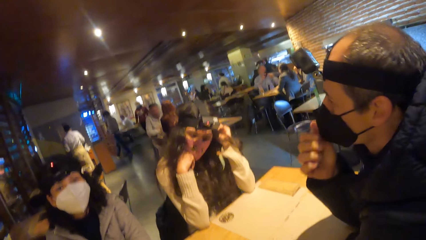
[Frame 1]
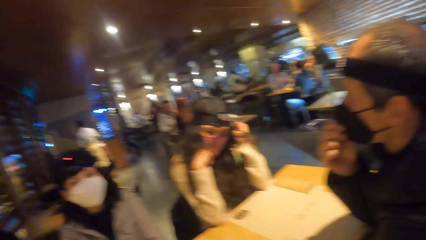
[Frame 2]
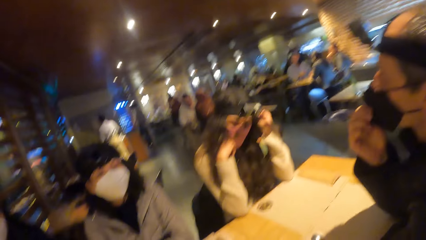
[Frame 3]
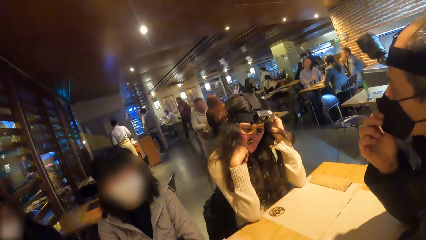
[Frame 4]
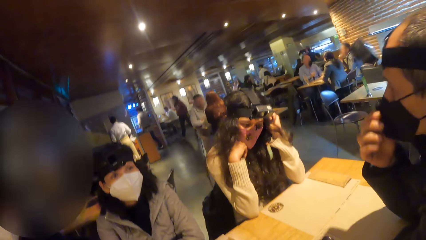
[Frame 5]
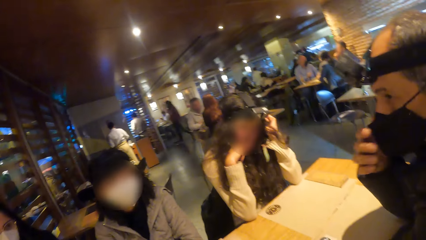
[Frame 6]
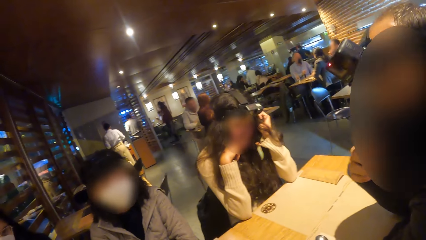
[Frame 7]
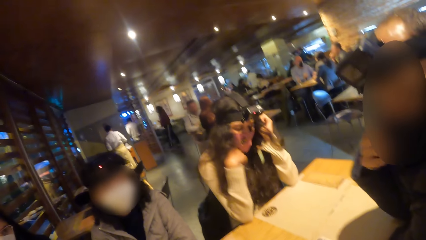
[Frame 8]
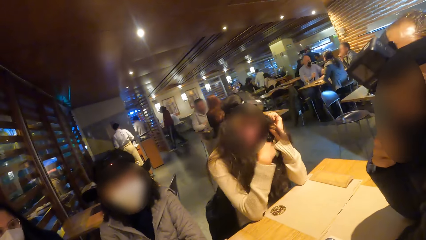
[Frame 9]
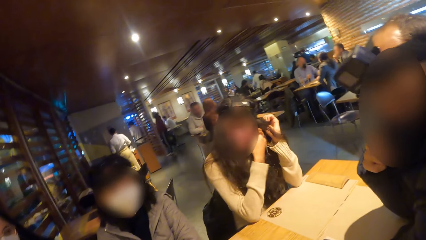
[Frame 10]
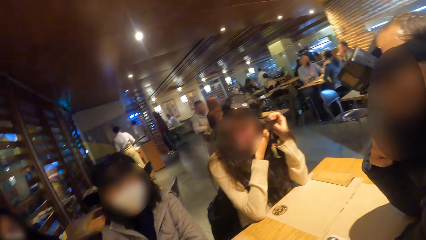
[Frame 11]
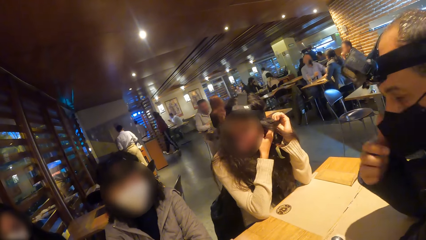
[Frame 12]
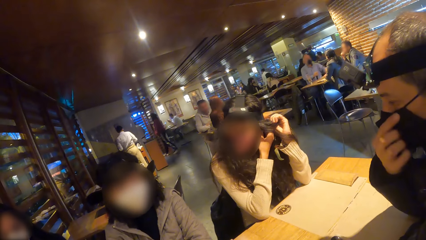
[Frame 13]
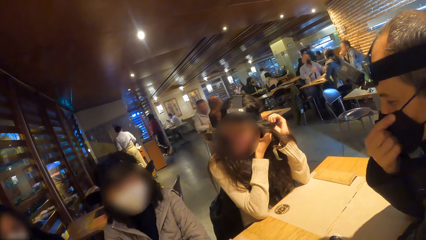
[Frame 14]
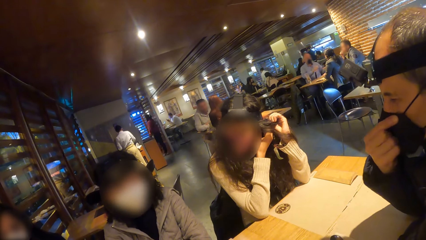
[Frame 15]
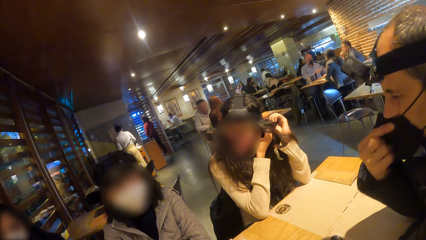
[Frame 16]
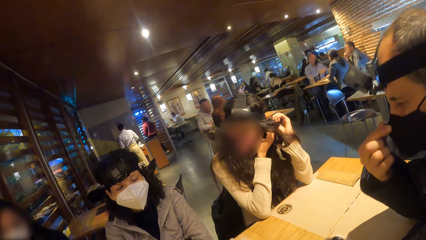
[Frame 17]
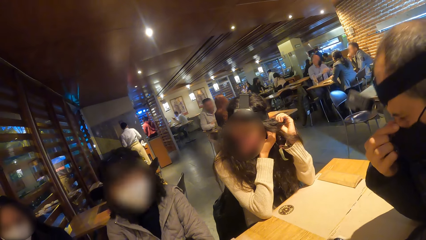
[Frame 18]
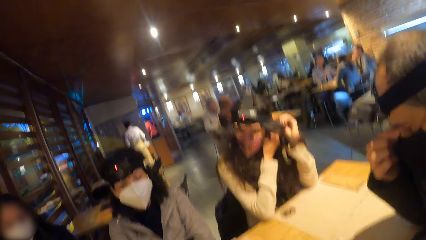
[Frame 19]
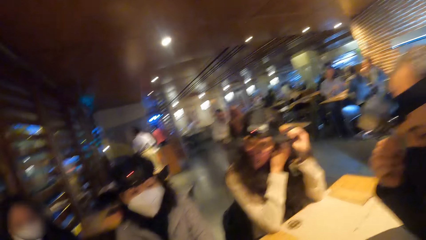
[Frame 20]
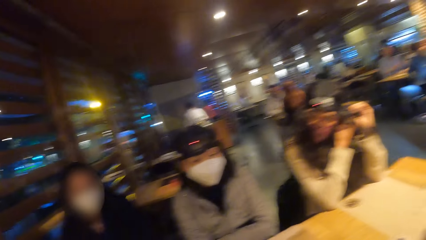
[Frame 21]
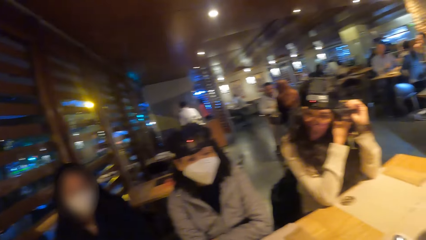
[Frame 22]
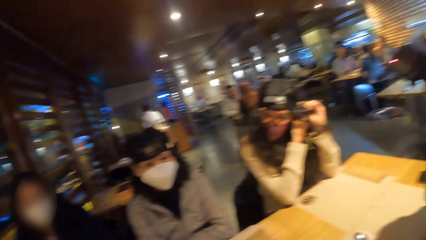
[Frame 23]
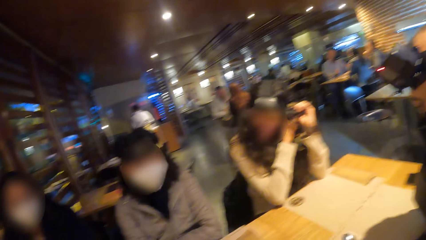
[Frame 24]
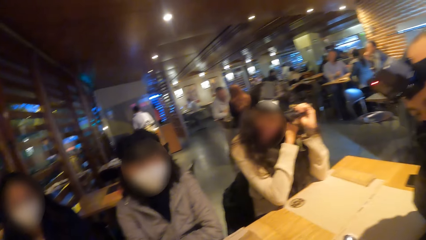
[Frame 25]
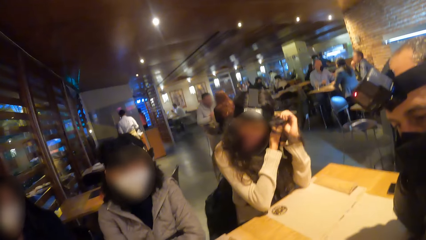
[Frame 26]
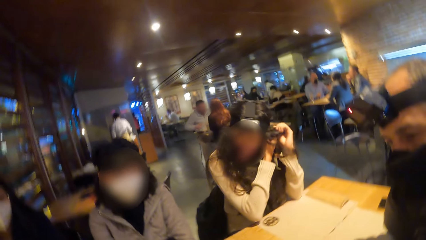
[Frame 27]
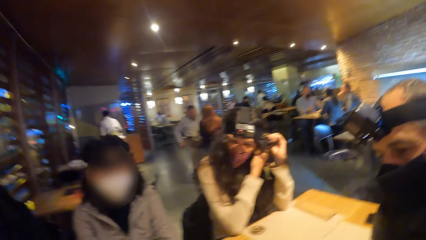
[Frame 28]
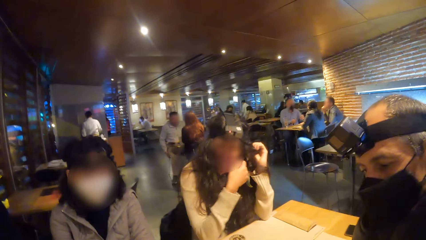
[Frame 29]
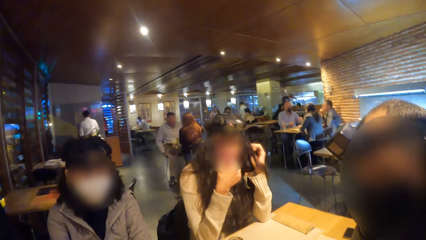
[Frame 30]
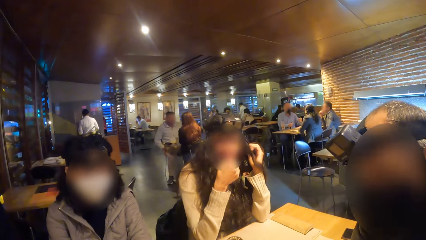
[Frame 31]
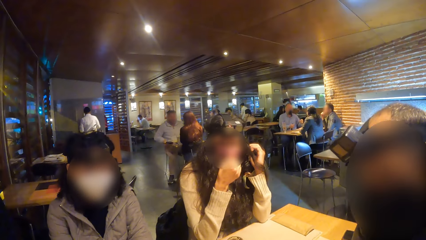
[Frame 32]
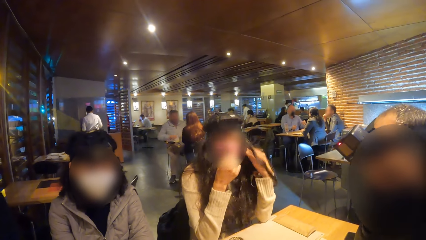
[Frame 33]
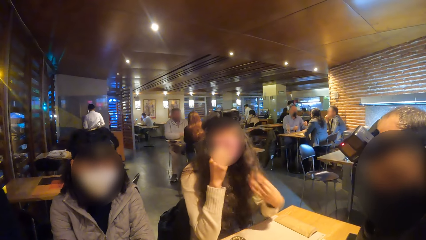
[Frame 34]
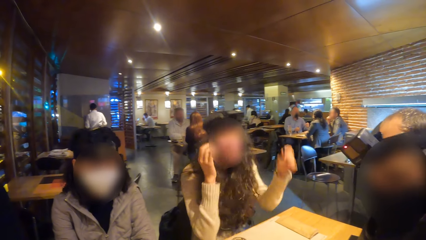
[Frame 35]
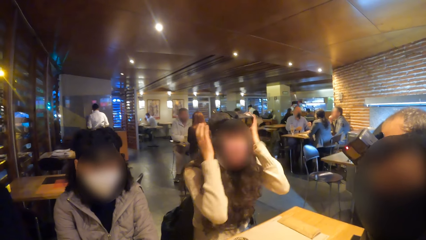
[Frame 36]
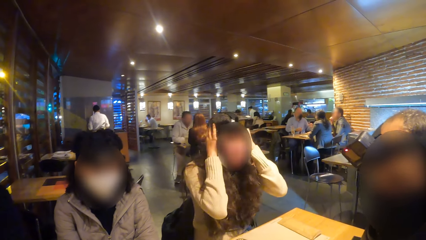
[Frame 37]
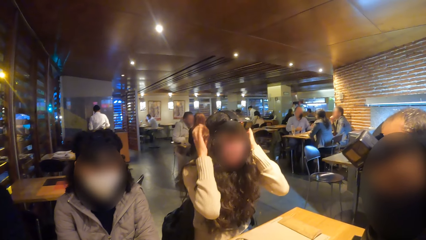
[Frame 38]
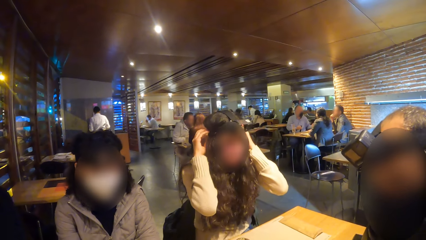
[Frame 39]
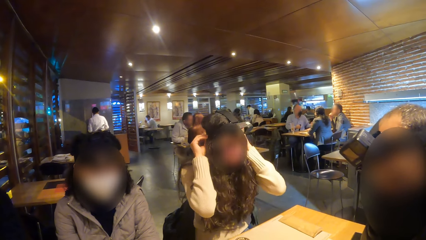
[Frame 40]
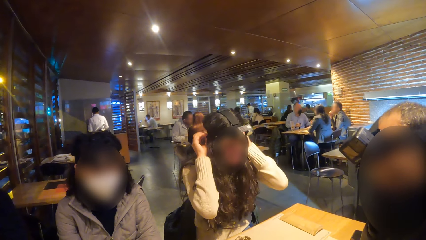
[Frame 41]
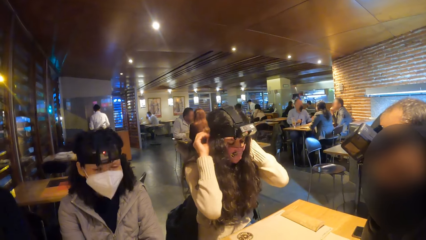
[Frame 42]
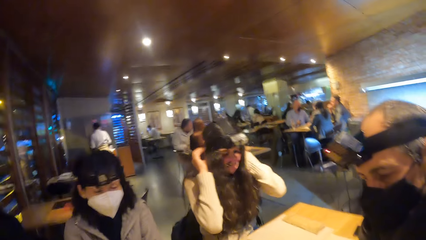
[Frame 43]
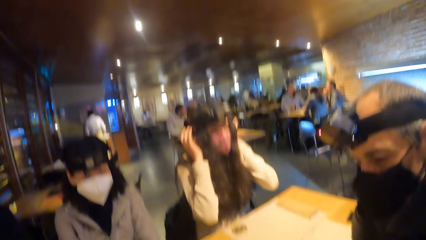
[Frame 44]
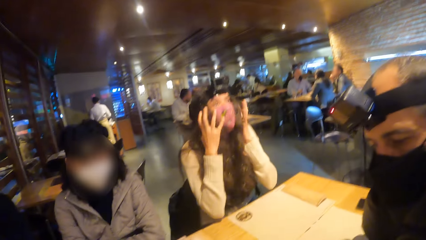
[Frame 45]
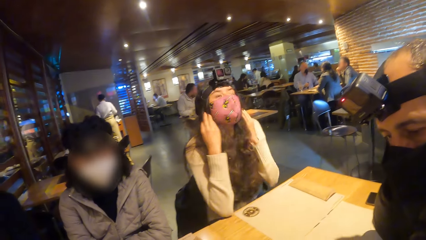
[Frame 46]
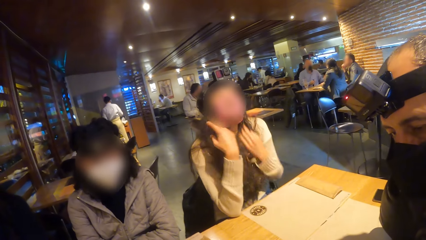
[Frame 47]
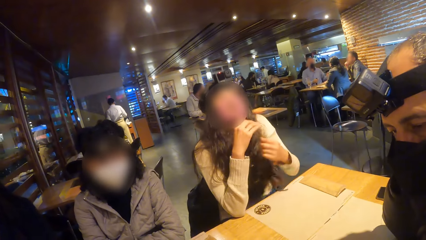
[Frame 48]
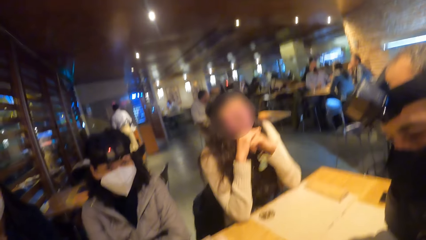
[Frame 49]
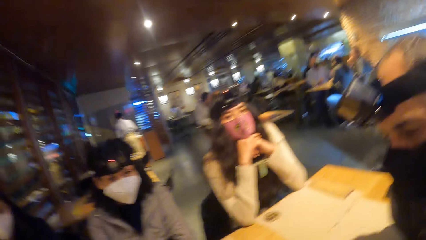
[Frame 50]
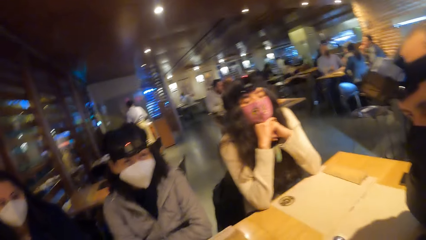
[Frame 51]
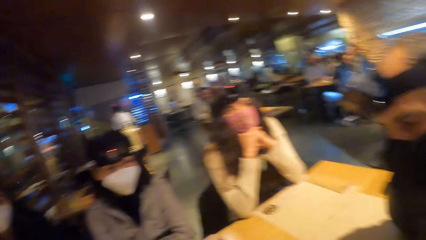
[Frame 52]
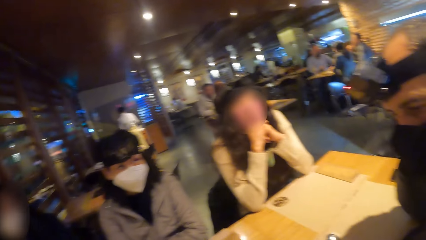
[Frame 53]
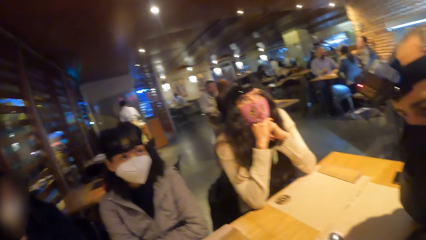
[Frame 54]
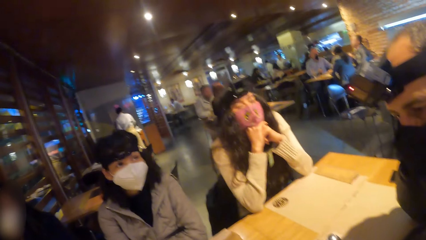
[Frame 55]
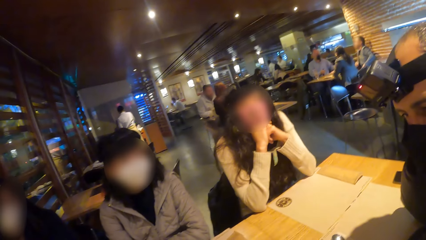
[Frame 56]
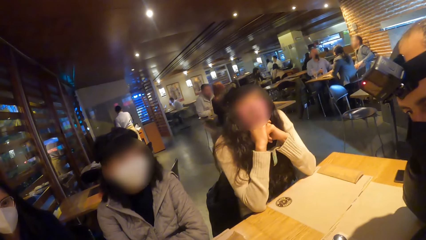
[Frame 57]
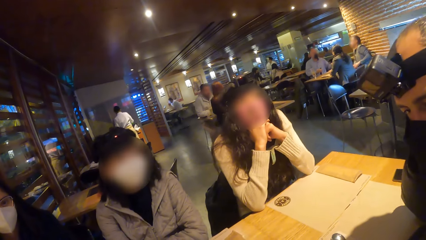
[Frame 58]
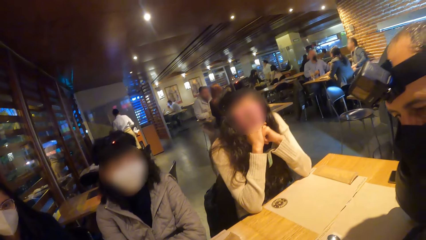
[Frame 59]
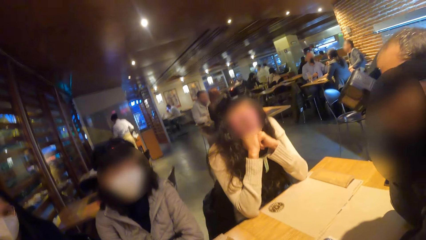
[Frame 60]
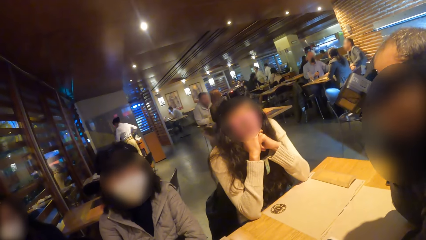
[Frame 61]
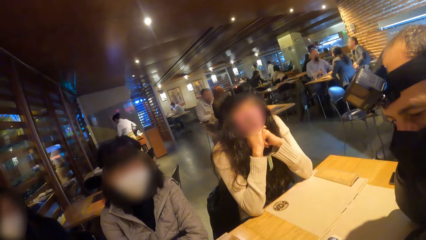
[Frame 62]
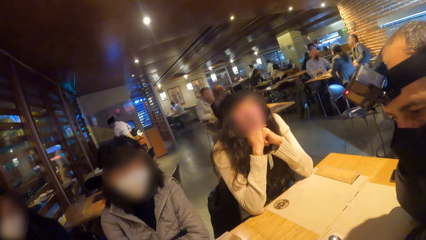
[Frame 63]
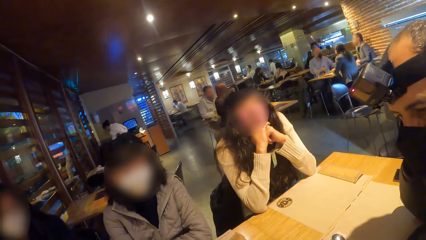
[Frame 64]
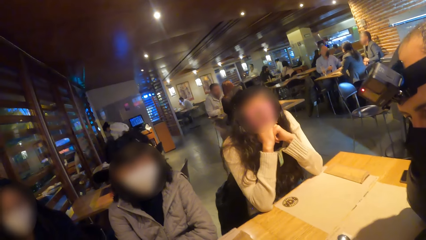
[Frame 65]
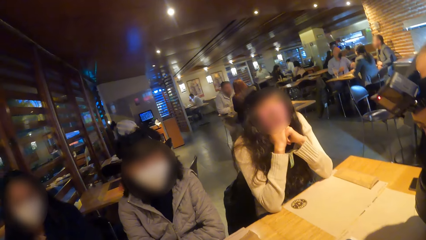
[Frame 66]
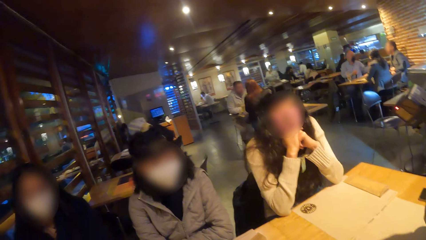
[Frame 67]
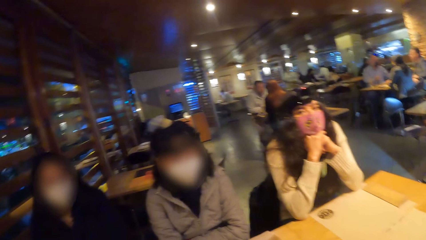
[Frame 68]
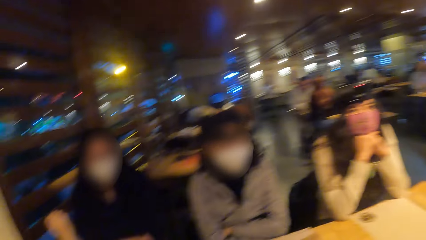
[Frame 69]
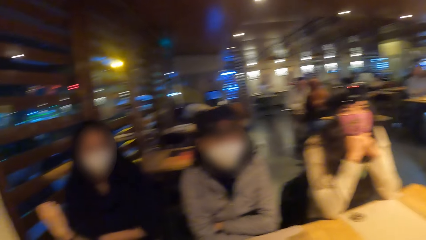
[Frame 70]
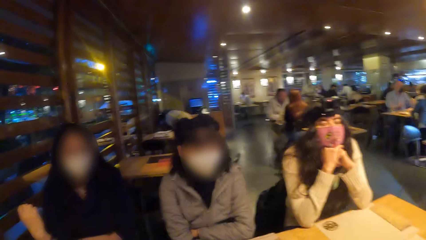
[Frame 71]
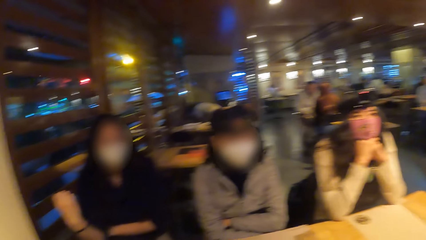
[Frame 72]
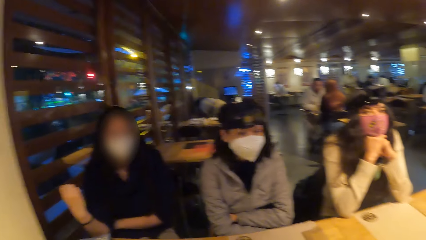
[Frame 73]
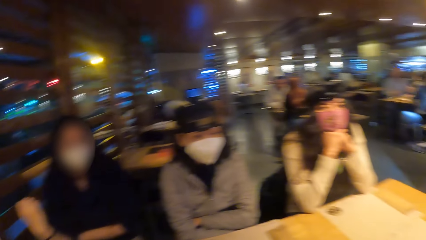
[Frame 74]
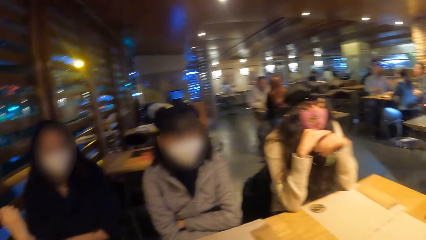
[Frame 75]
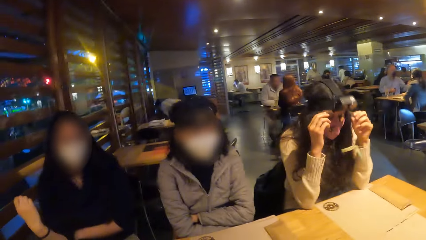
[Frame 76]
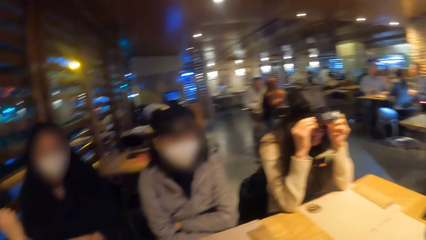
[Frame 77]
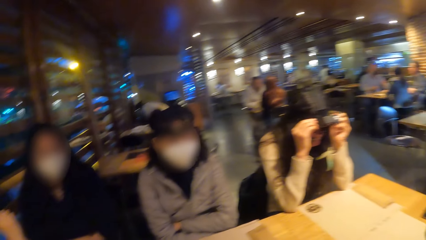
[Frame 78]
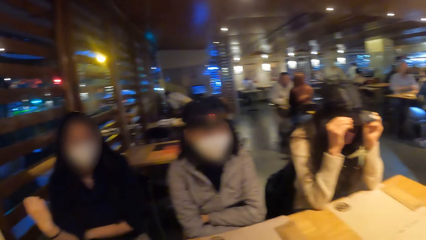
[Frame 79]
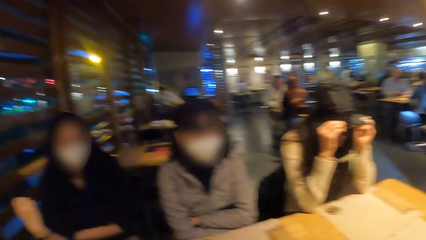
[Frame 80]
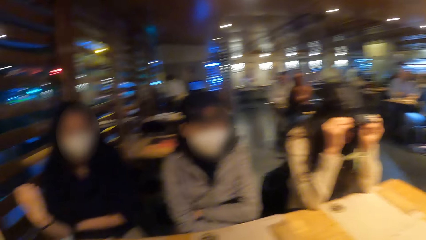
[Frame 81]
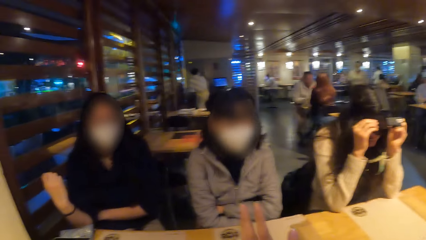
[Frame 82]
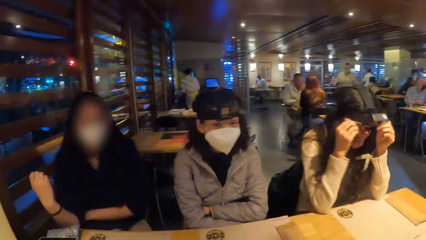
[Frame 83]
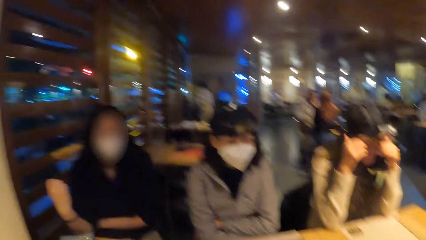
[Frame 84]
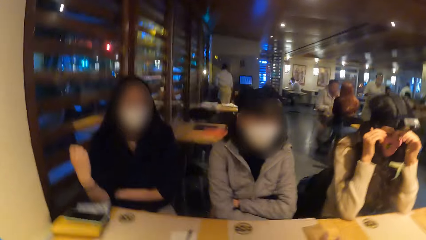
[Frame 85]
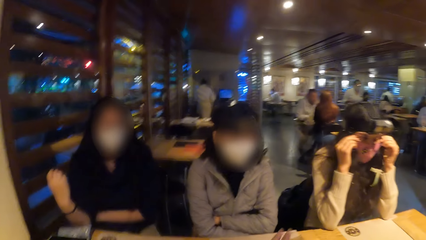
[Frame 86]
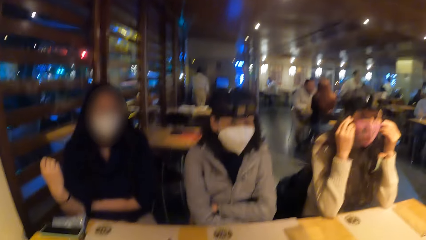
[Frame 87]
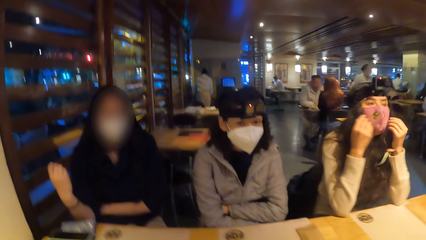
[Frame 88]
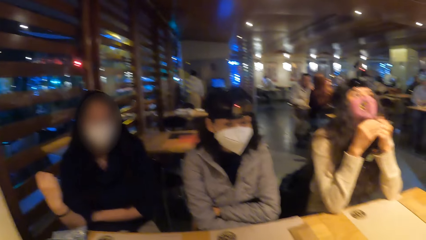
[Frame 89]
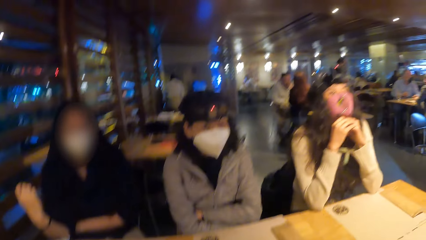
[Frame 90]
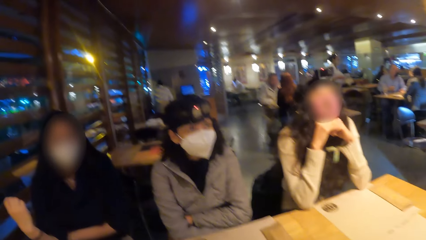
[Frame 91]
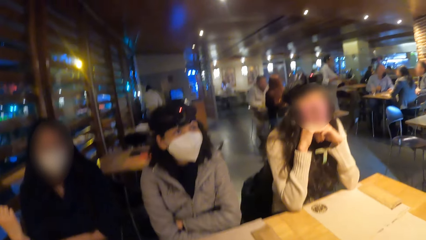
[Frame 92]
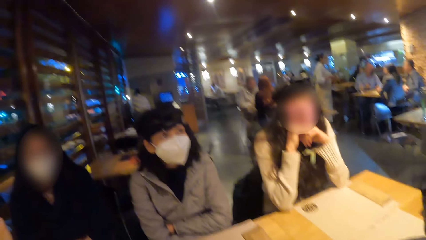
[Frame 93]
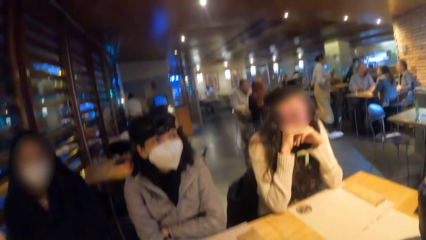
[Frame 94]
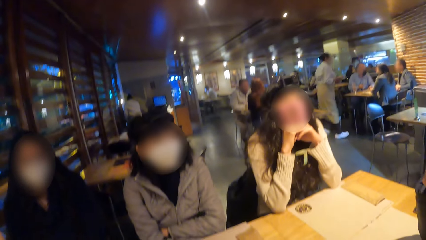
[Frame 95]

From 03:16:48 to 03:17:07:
The man adjusts his face mask with his right hand. The woman touches her hair with her left hand. The woman touches her hair with her right hand. The woman adjusts her face mask with her right hand. The woman touches her hair with both hands. The woman adjusts the camera on her head with both hands. The camera wearer looks around. The woman touches her face with both hands.
